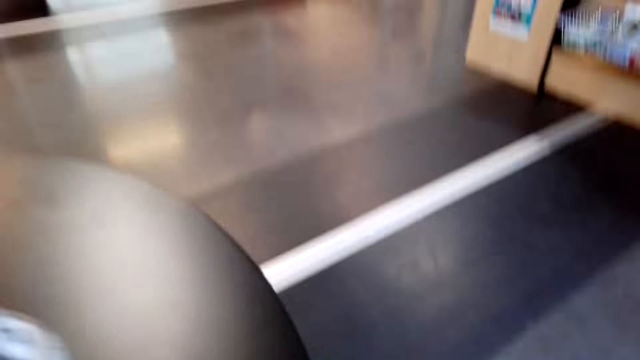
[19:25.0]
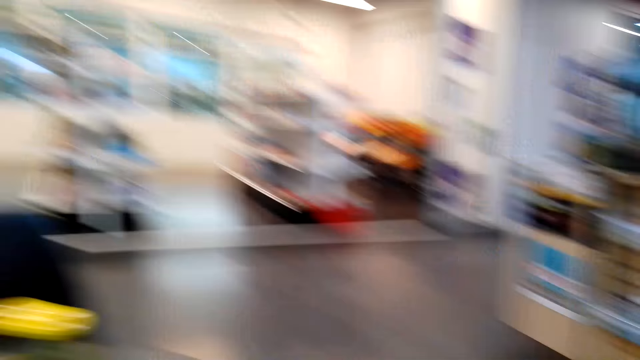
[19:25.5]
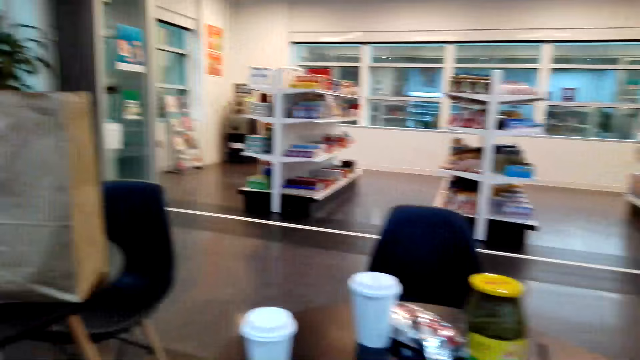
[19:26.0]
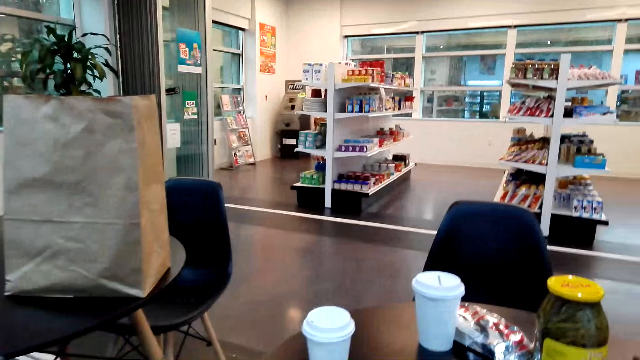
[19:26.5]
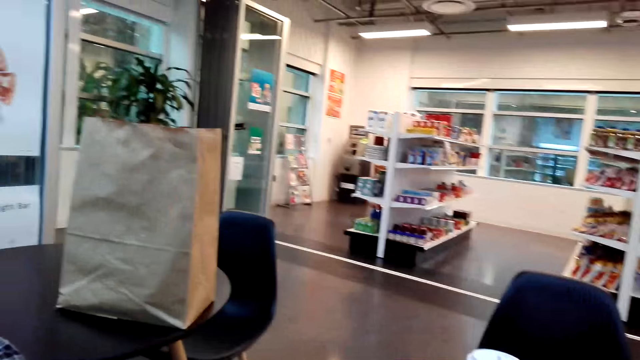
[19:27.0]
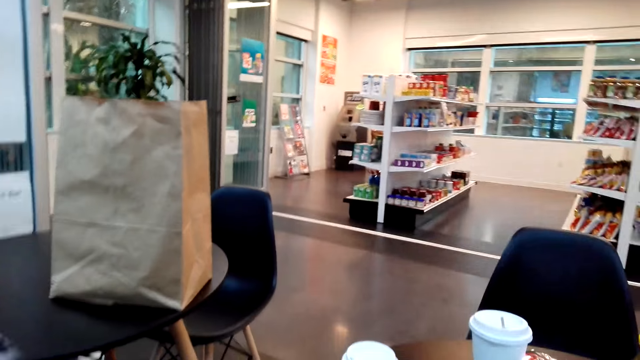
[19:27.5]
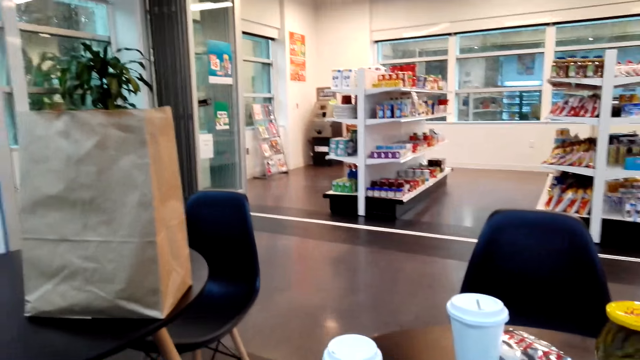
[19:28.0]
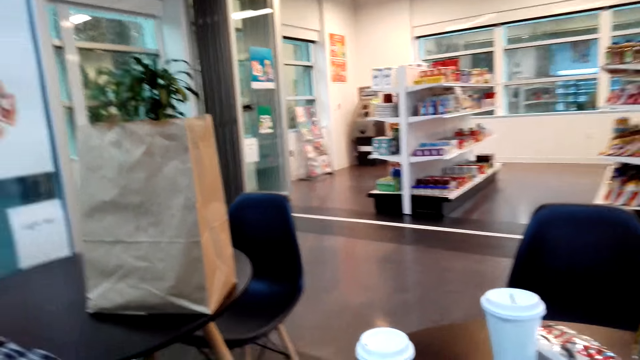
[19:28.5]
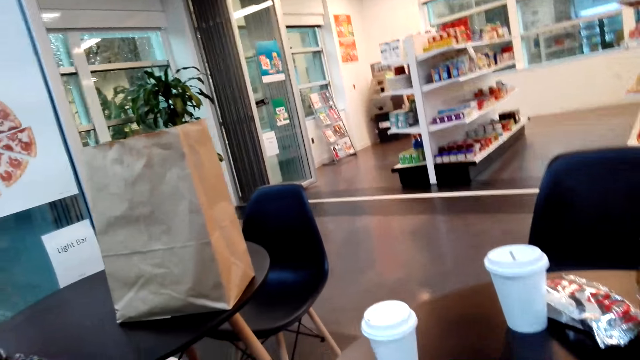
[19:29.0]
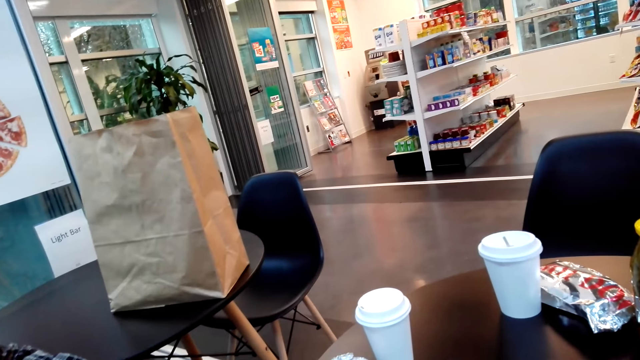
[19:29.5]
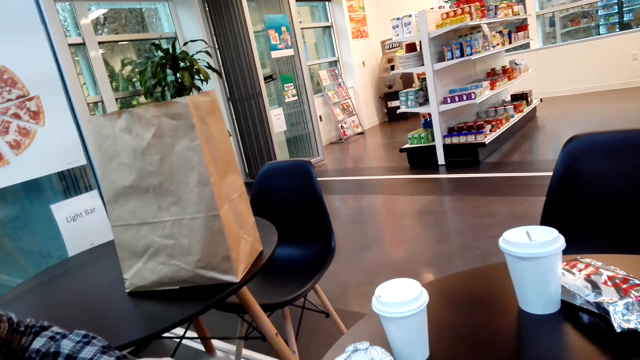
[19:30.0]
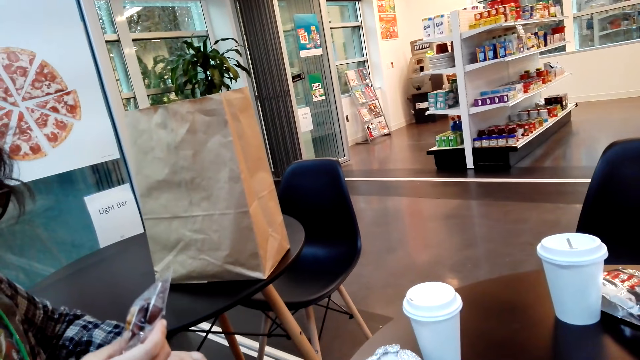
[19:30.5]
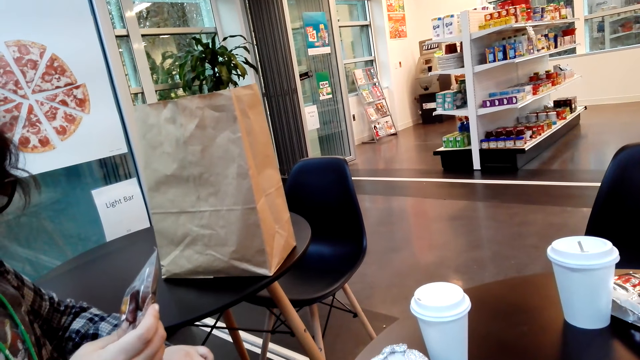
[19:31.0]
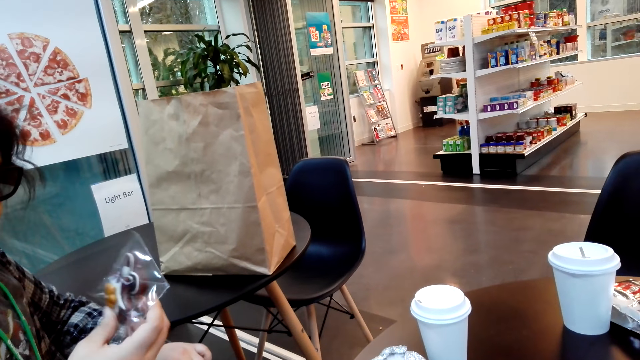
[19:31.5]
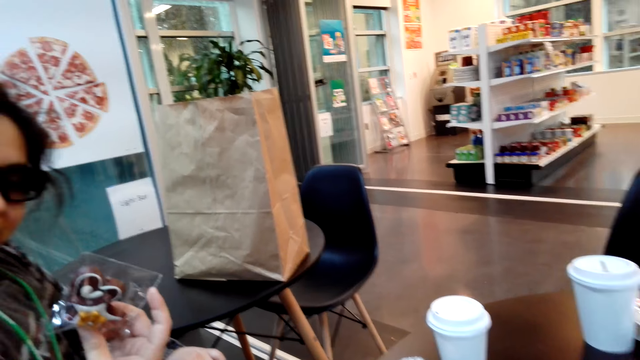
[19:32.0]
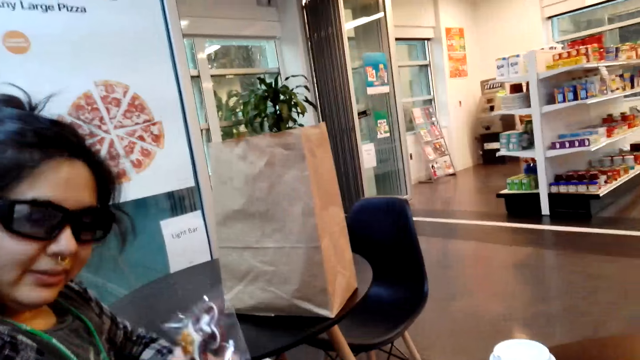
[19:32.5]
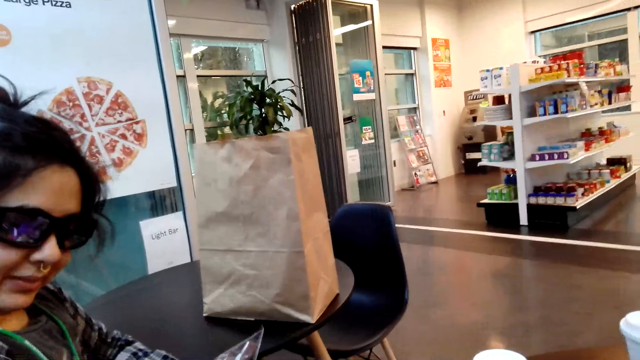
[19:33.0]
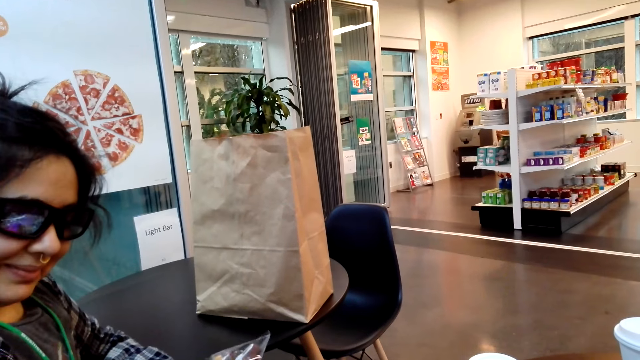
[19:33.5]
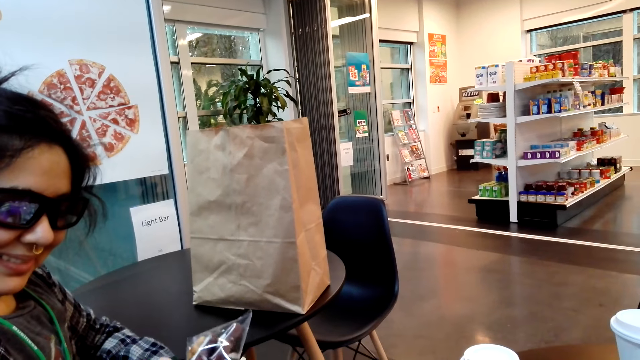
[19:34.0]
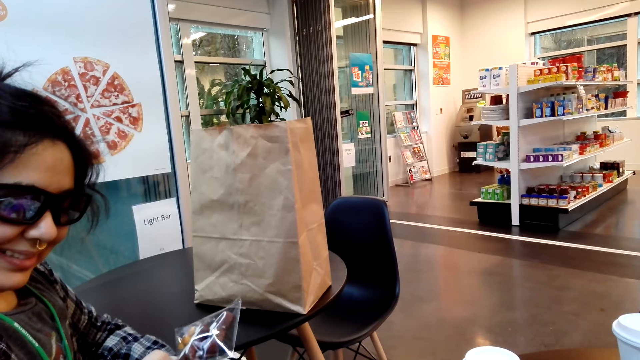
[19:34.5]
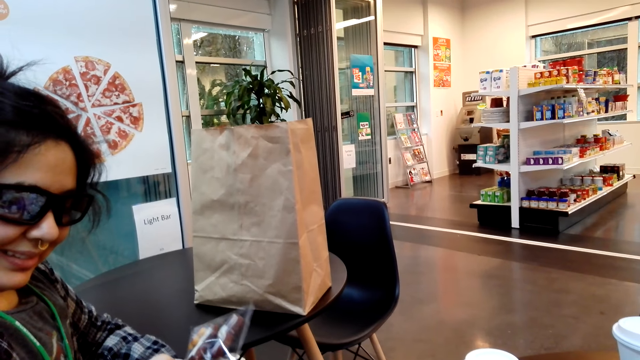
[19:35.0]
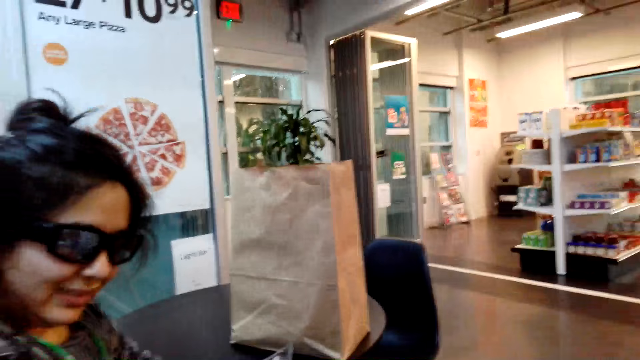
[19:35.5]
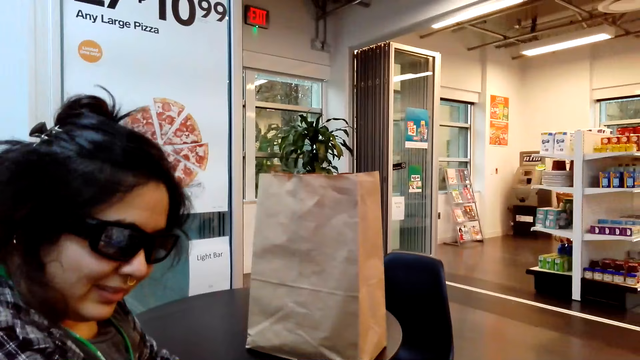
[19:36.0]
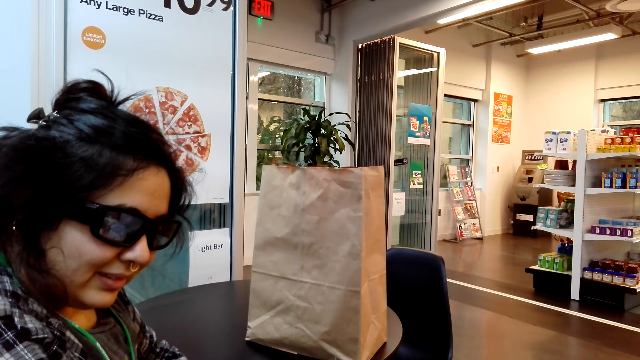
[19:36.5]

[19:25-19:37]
A woman holds something. The woman looks at a packet of snacks.

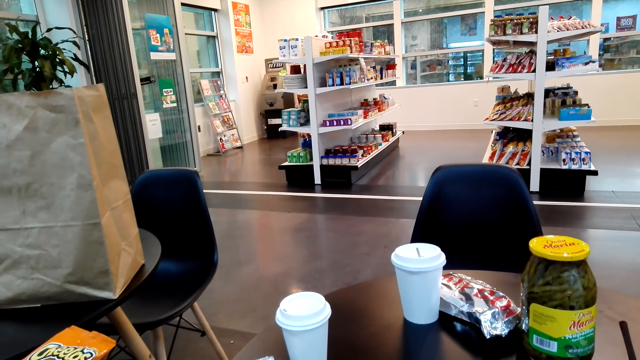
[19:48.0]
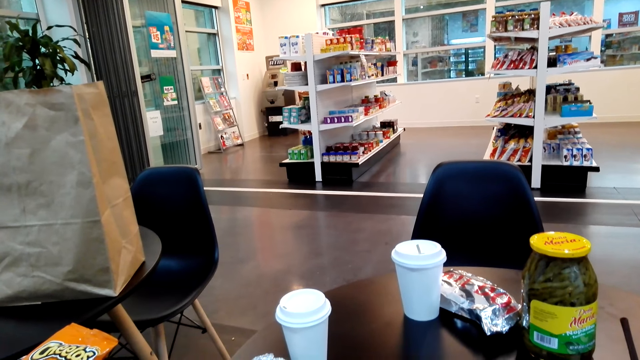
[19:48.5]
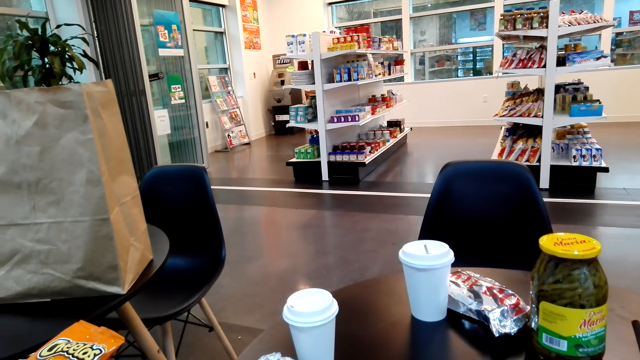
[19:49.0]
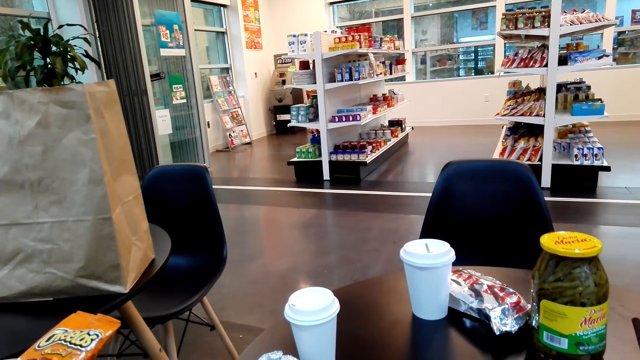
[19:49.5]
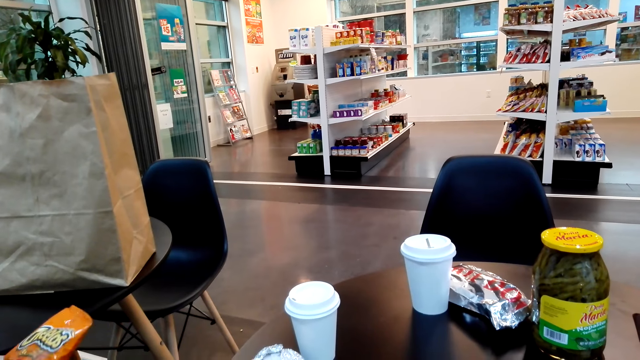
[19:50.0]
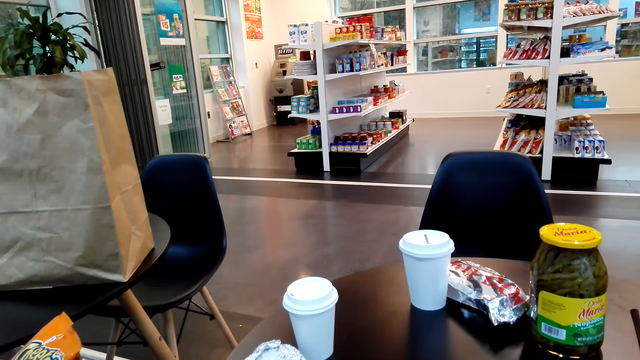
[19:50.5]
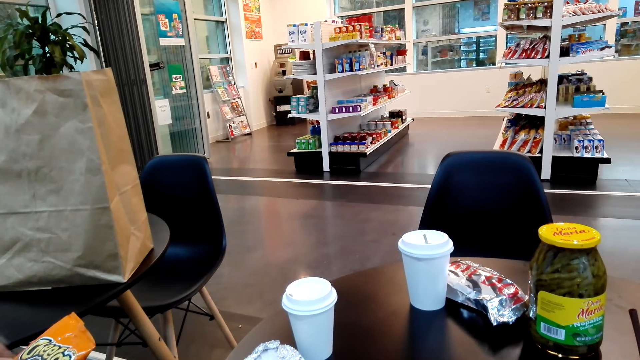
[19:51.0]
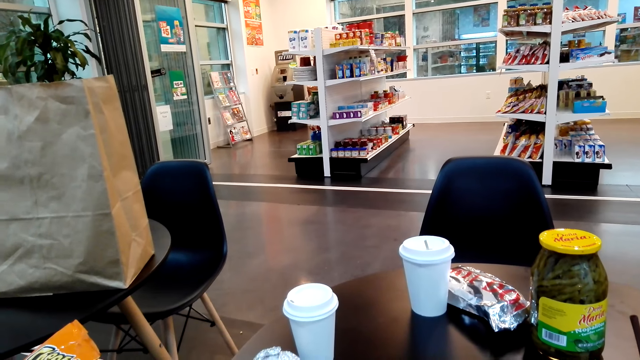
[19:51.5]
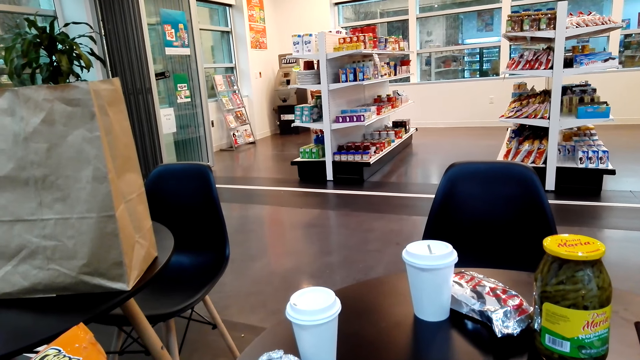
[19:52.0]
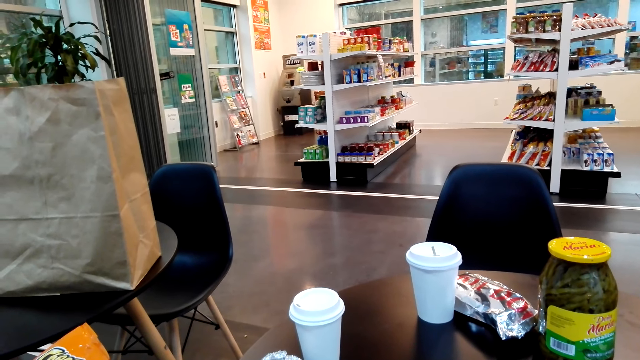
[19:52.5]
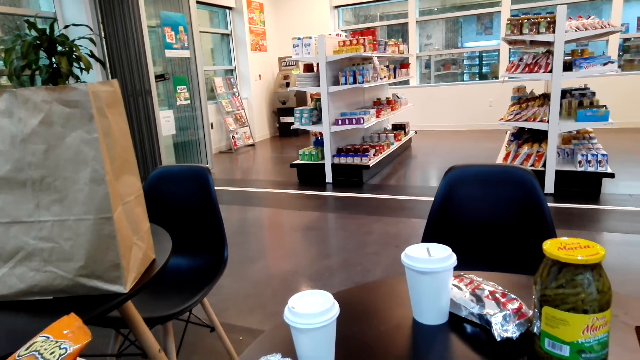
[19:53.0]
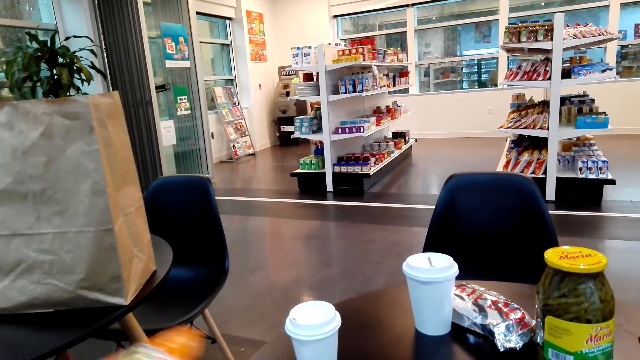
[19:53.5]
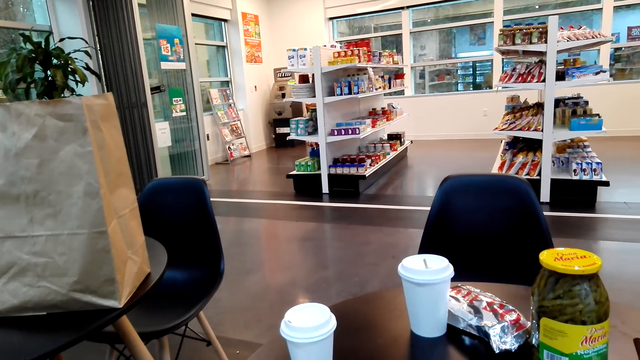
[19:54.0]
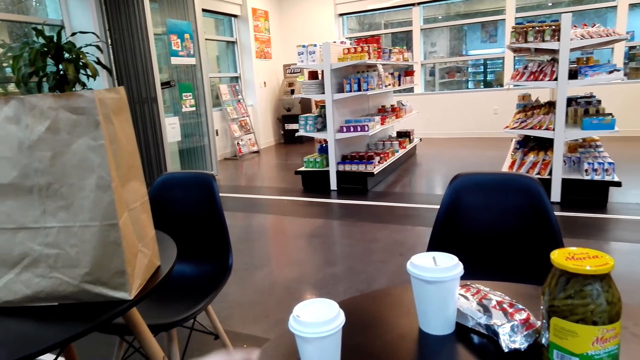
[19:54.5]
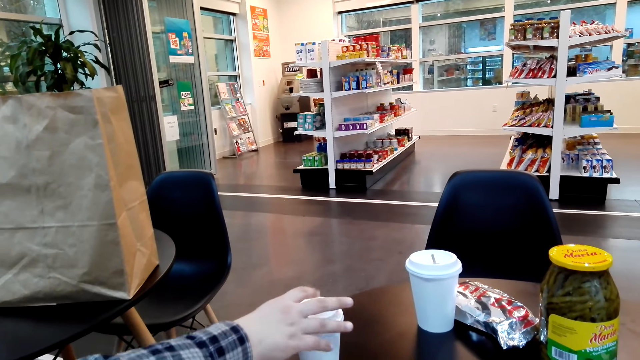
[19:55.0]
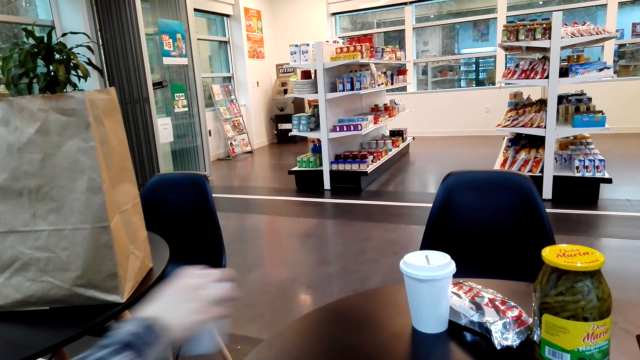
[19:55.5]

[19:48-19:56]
A woman looks at a packet of snacks.
